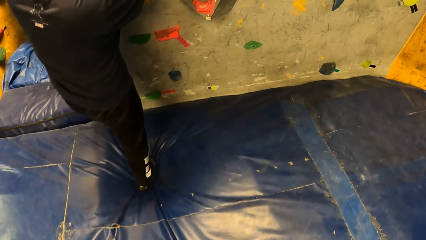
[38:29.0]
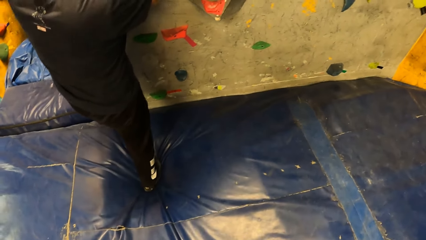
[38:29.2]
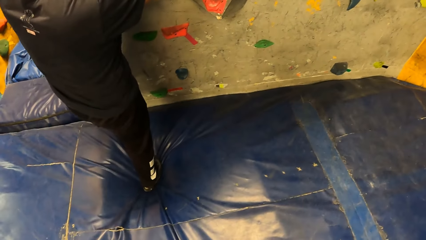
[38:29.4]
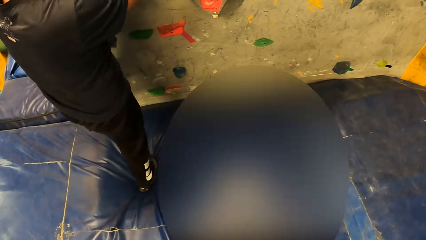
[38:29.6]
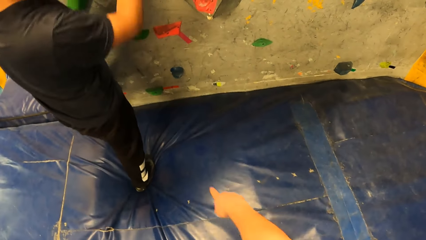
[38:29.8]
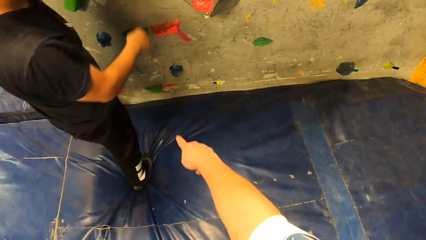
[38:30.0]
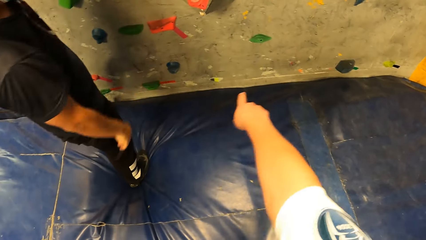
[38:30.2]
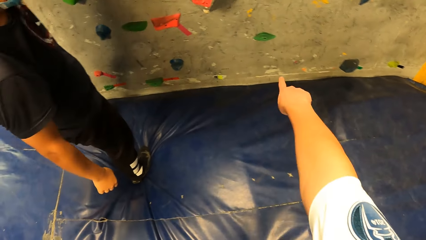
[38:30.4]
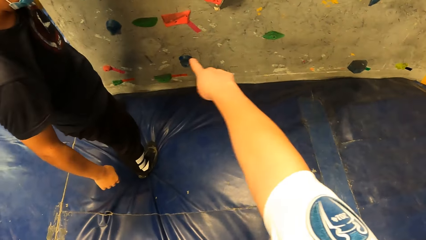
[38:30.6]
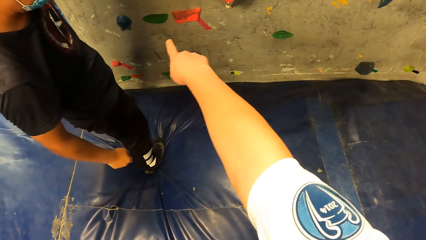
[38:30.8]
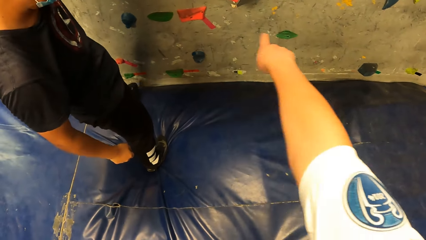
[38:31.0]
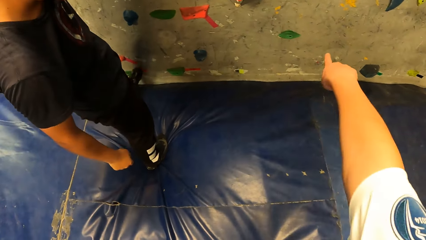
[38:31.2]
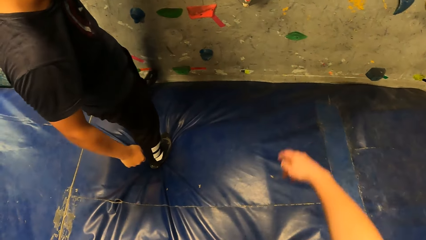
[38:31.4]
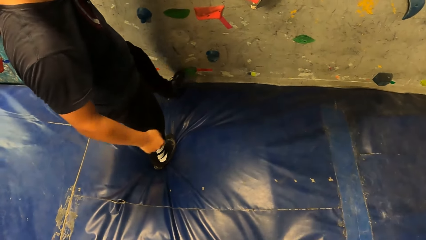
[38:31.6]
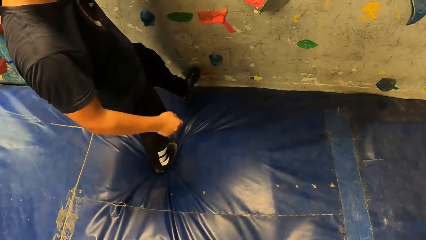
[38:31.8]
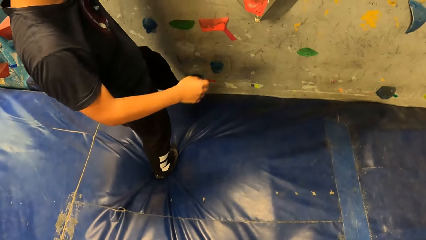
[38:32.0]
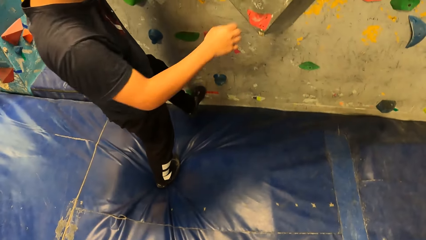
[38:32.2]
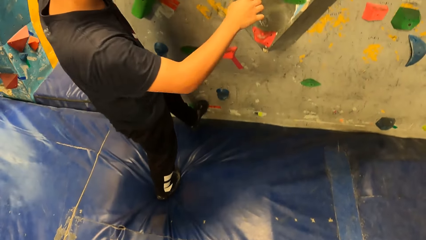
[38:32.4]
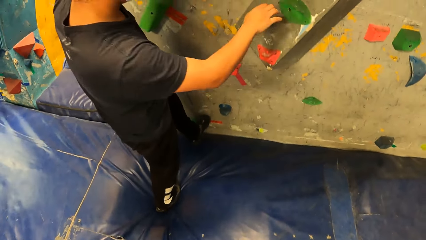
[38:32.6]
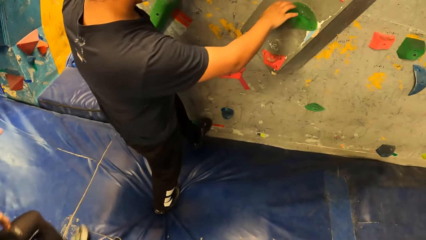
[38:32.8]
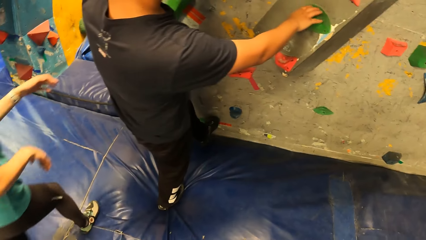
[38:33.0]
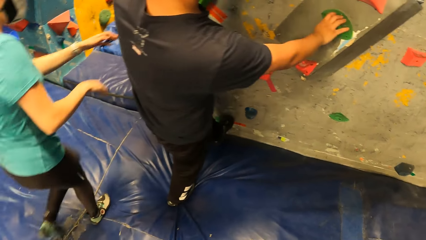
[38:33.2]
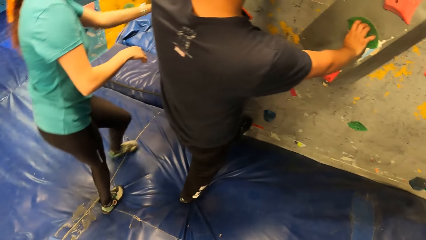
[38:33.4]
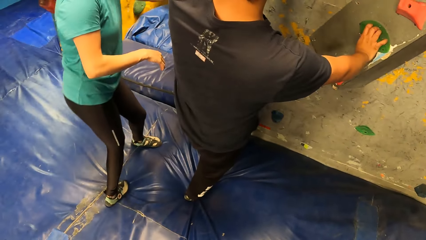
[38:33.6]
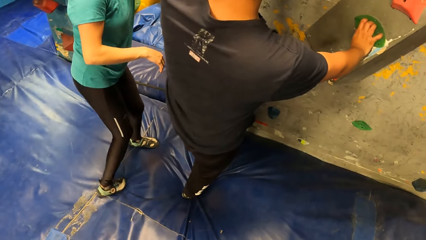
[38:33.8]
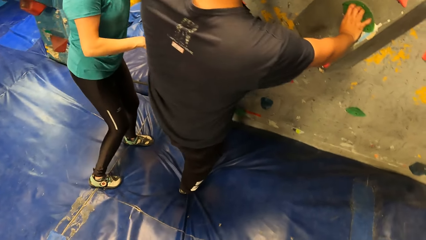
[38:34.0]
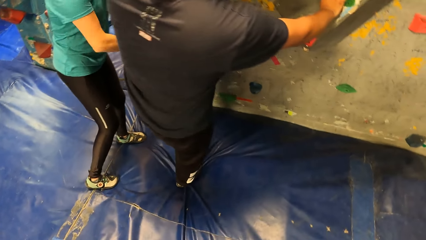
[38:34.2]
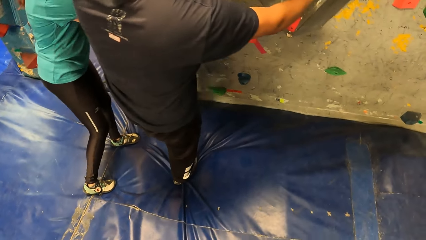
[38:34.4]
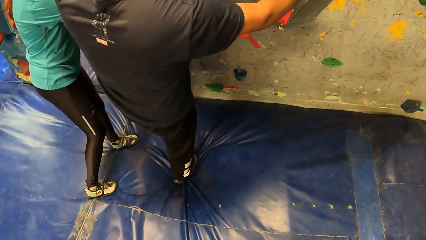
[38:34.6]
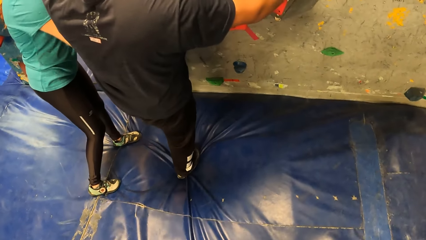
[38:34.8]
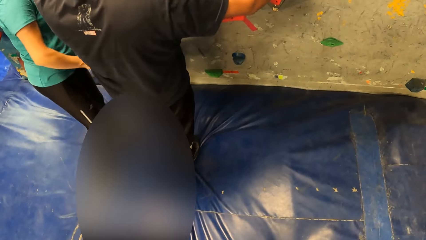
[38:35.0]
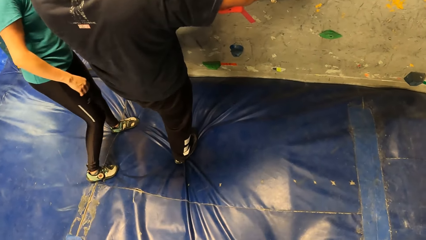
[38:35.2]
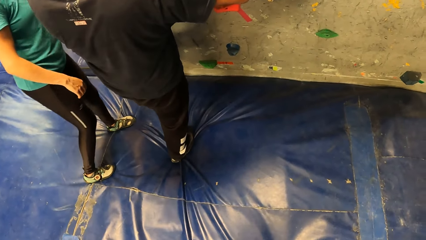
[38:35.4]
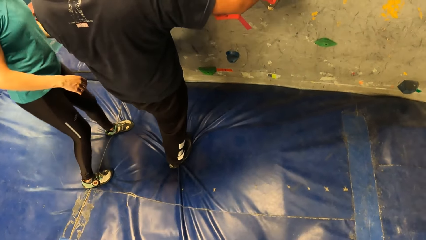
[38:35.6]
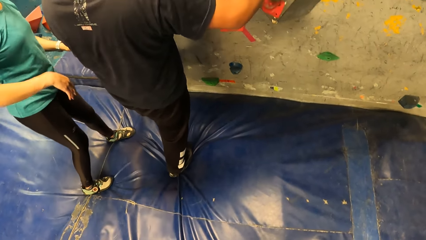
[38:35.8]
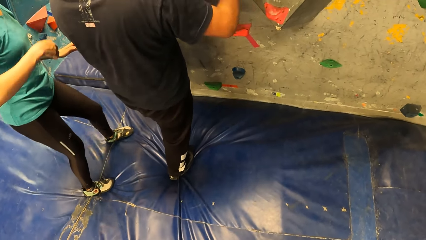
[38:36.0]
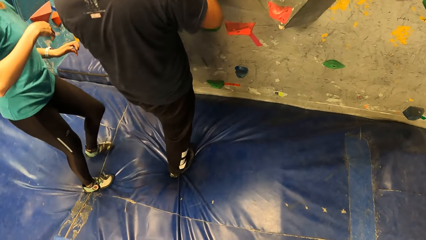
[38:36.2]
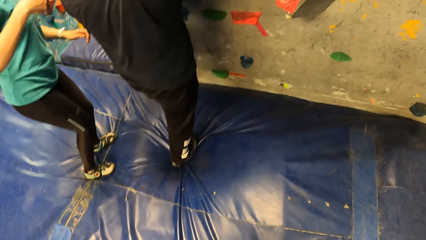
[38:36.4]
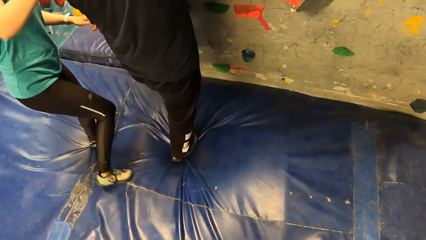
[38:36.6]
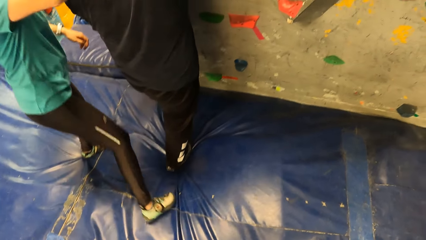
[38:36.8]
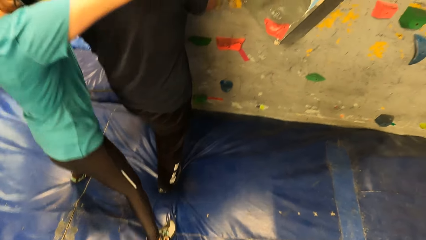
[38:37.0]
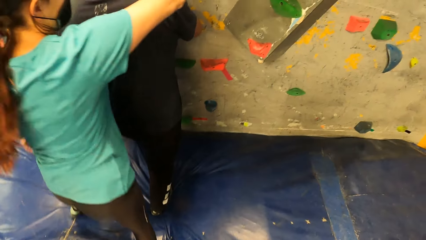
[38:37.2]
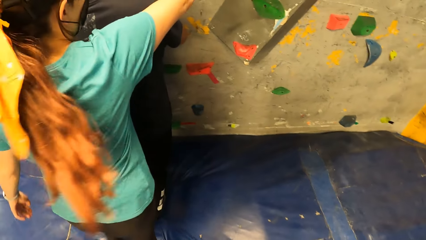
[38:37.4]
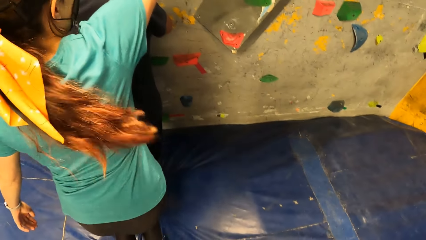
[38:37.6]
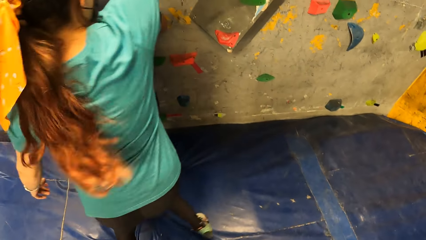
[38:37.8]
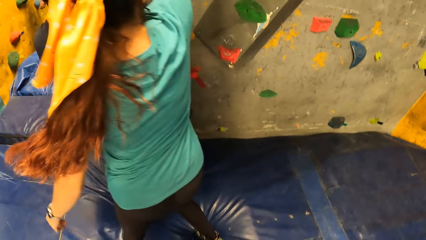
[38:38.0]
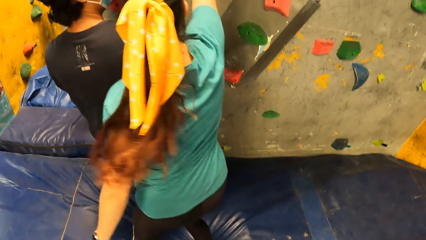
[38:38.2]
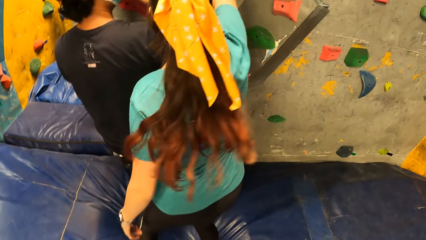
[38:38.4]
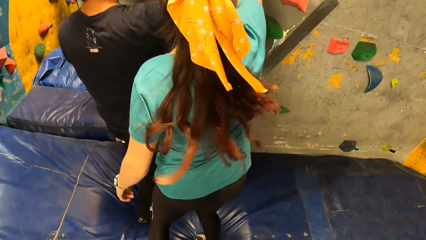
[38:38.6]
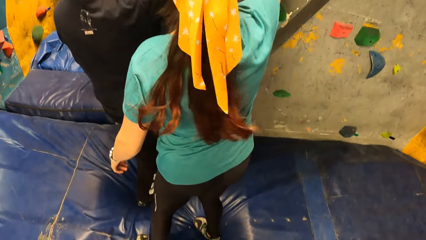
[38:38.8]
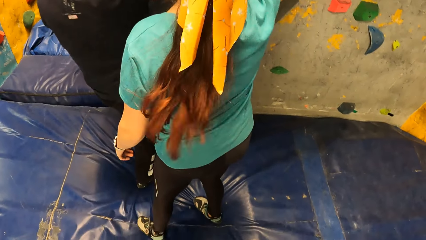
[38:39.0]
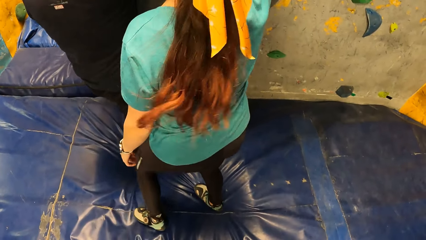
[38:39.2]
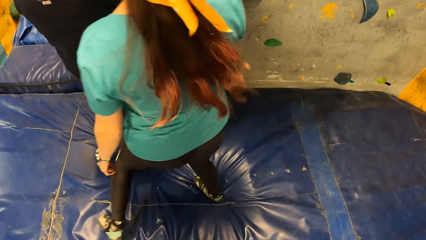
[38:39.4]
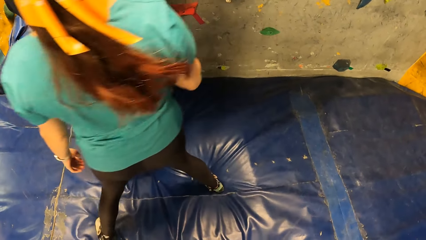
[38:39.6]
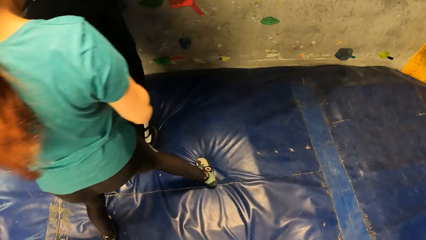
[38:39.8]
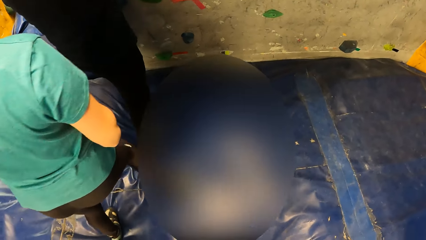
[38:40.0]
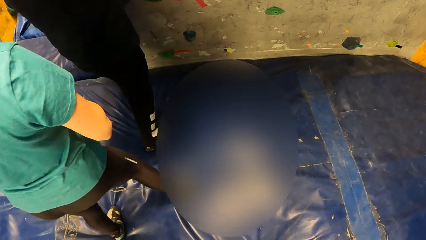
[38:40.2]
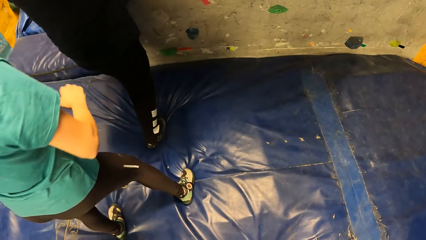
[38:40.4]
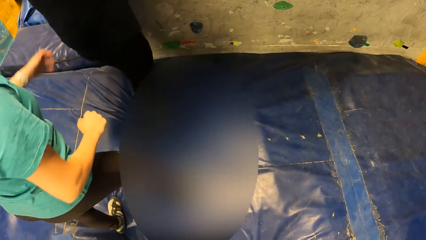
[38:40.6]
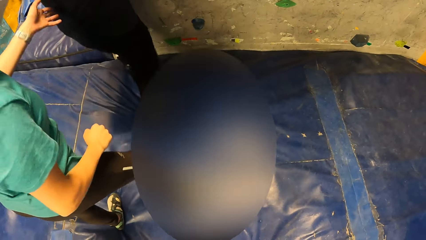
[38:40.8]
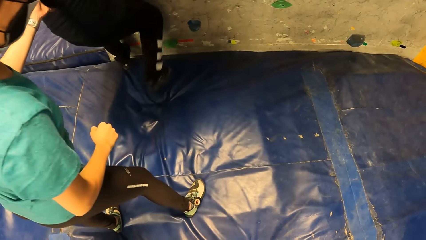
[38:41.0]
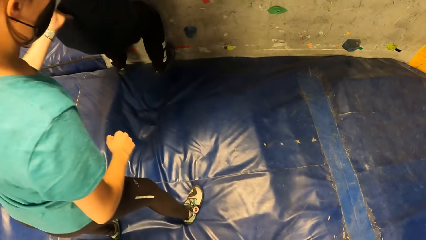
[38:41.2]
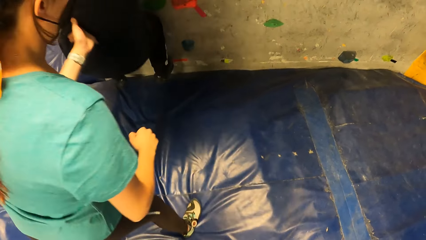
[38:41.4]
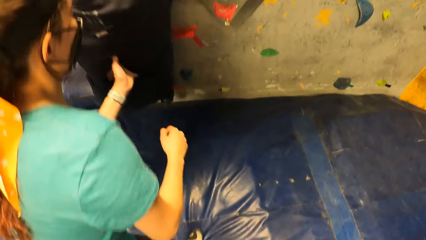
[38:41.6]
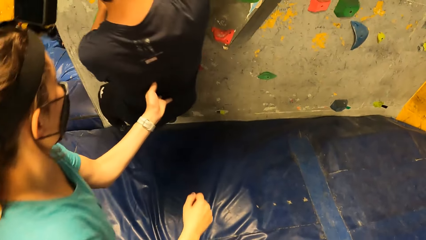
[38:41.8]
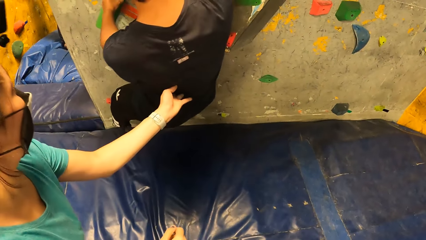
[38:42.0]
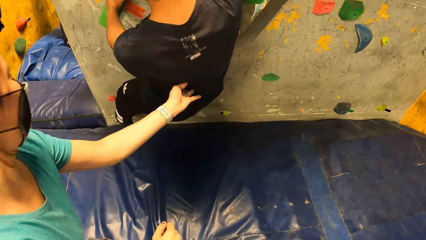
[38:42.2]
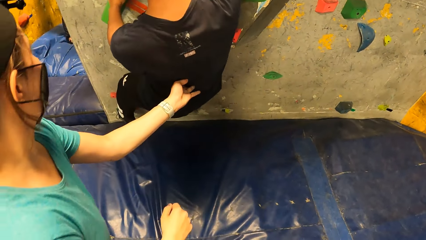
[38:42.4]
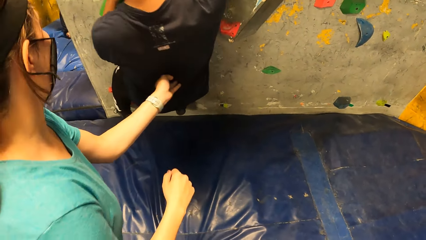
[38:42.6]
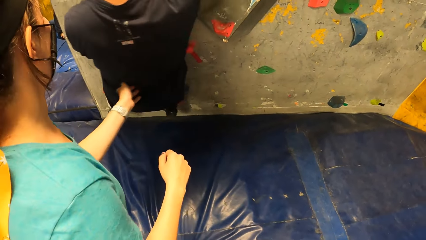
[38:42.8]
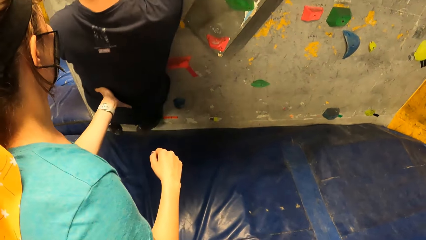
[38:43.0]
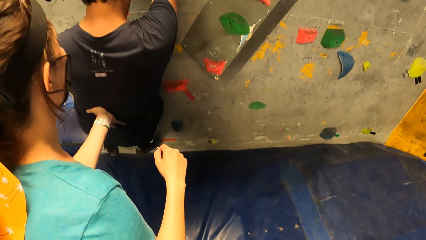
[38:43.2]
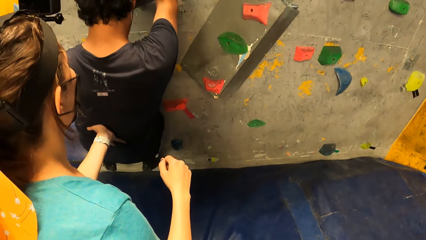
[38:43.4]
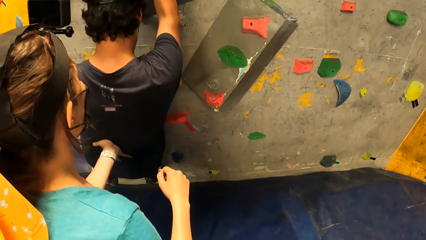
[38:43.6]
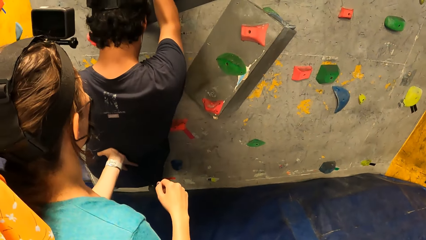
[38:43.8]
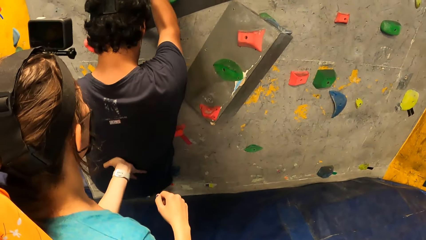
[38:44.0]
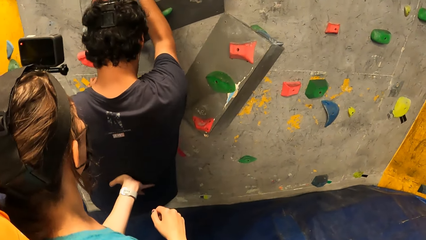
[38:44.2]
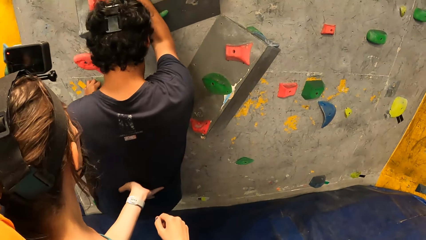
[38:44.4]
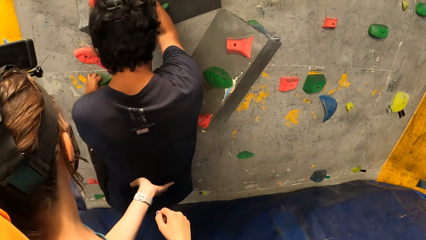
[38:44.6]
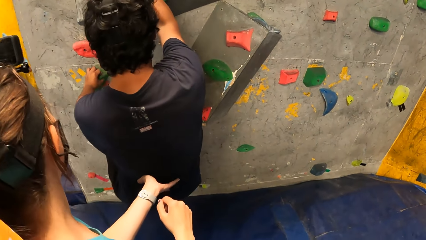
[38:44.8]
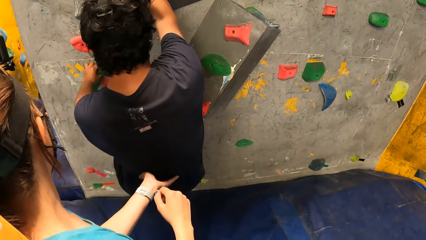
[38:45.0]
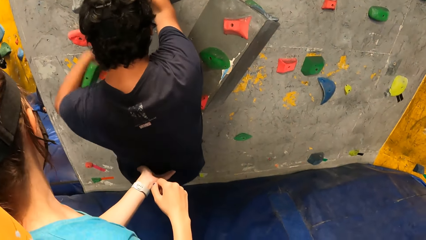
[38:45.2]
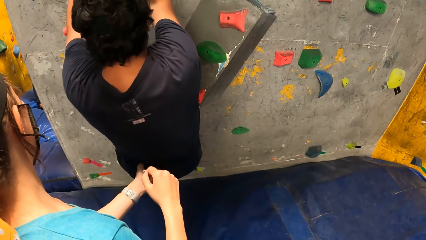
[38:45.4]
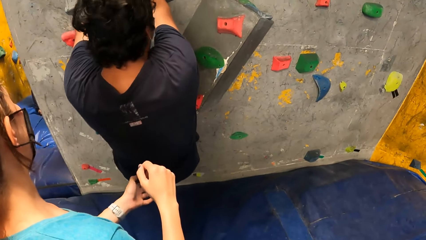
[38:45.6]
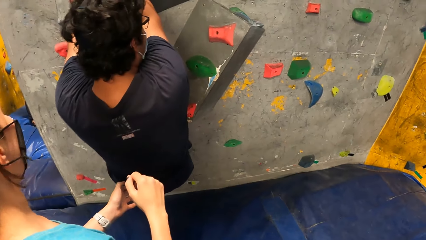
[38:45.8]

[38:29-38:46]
The camera wearer makes a gesture. A man climbs a wall. A woman places her left hand on the back of the man.
